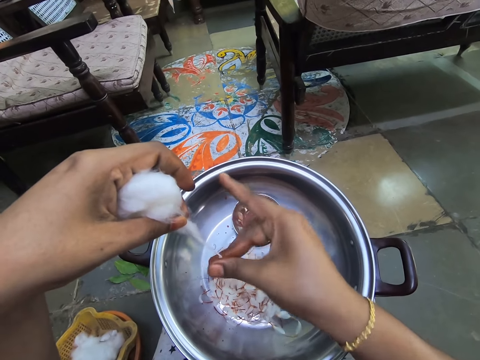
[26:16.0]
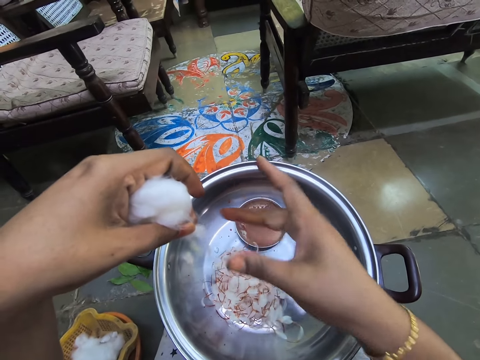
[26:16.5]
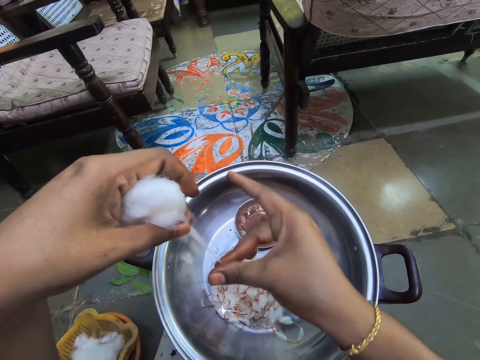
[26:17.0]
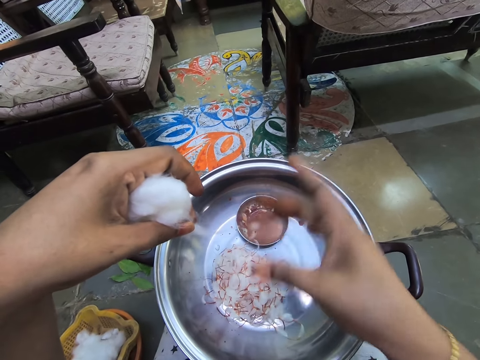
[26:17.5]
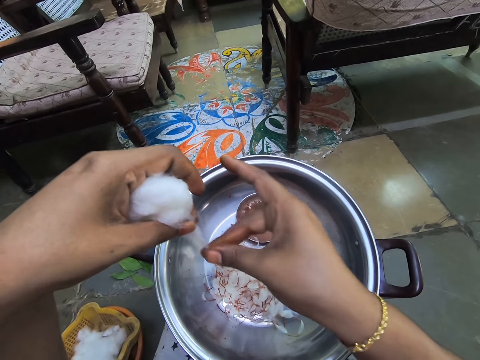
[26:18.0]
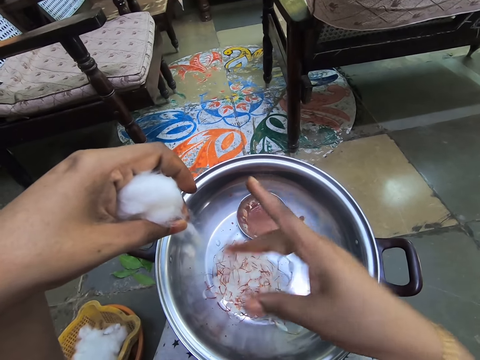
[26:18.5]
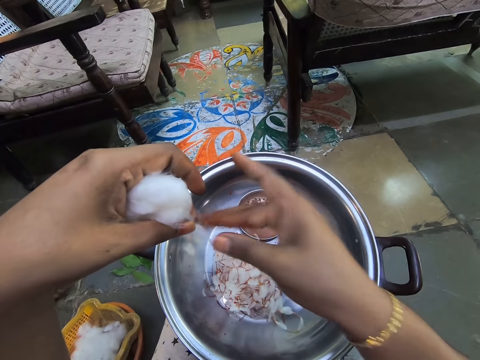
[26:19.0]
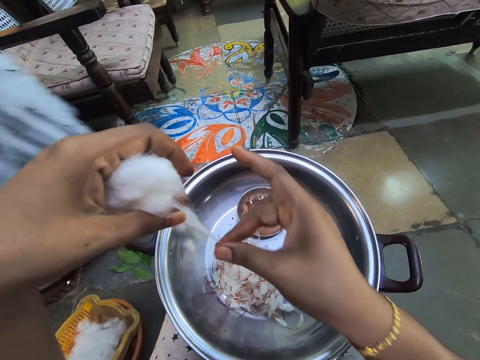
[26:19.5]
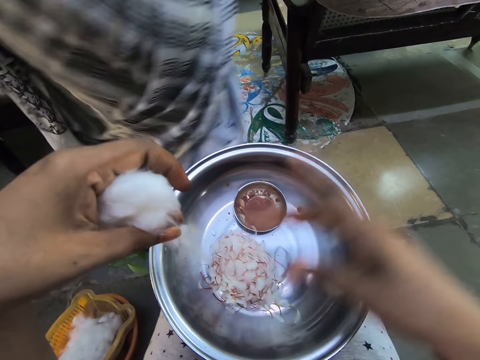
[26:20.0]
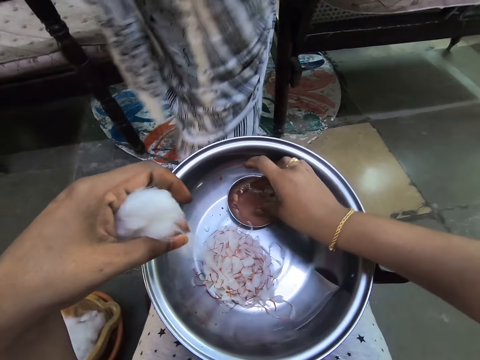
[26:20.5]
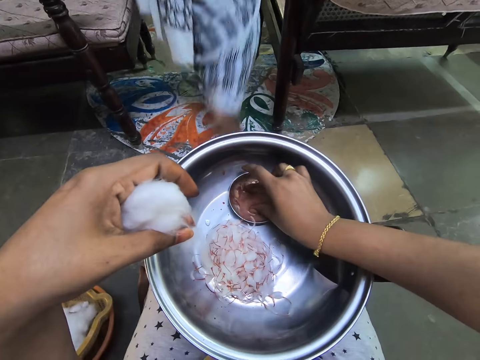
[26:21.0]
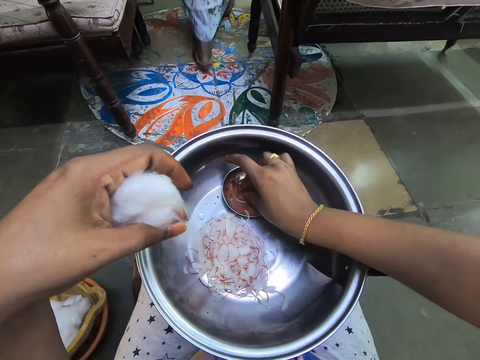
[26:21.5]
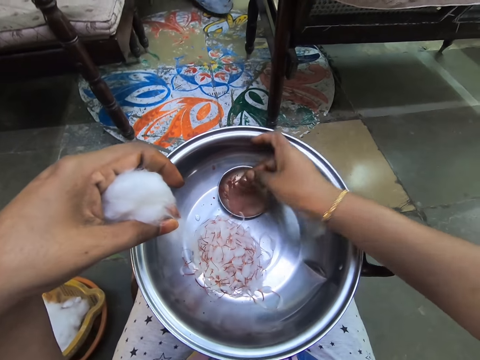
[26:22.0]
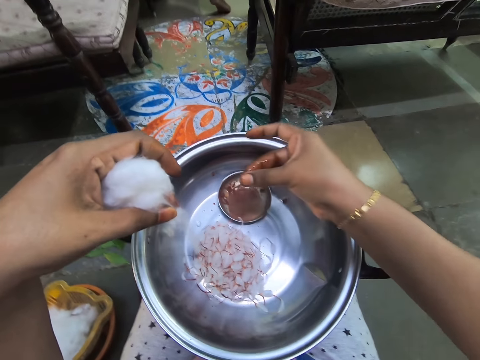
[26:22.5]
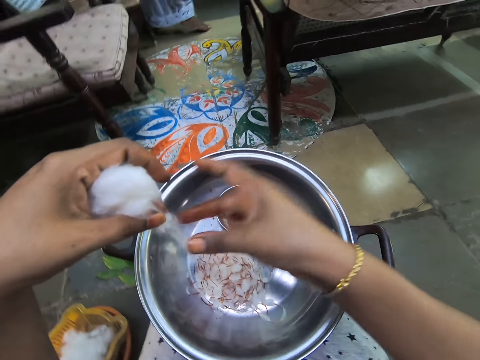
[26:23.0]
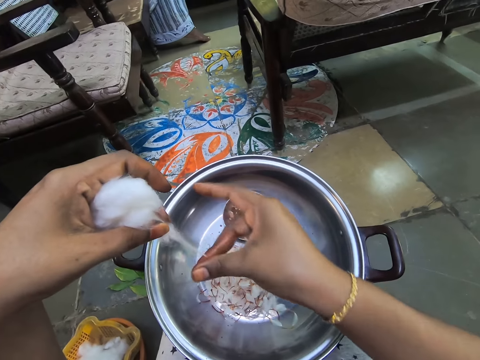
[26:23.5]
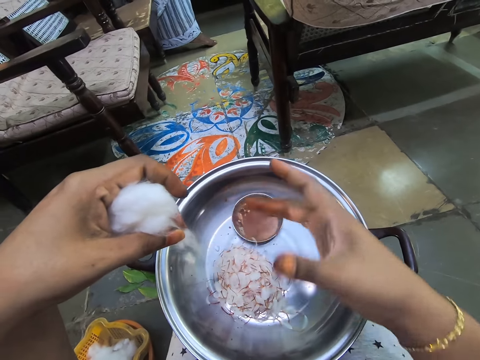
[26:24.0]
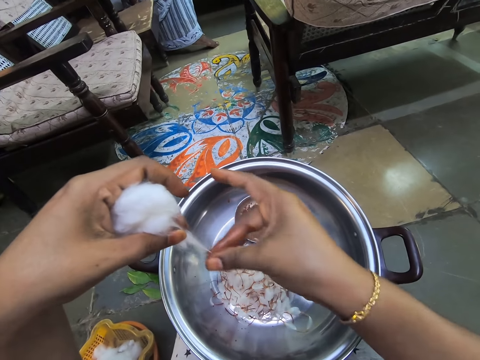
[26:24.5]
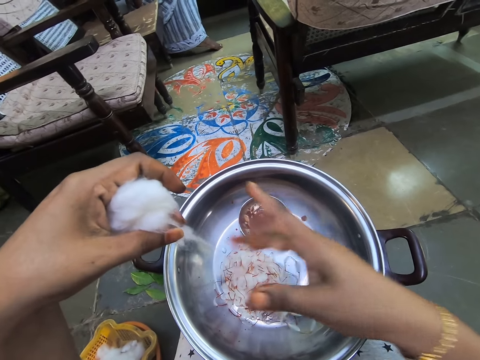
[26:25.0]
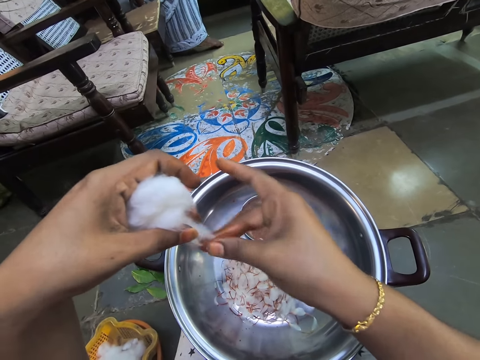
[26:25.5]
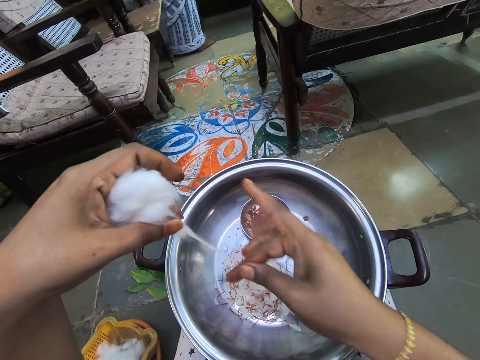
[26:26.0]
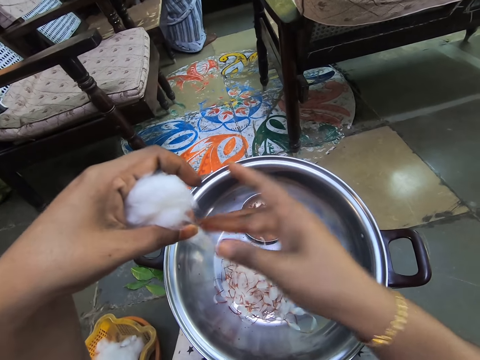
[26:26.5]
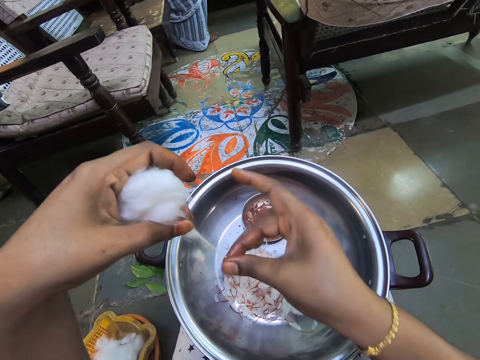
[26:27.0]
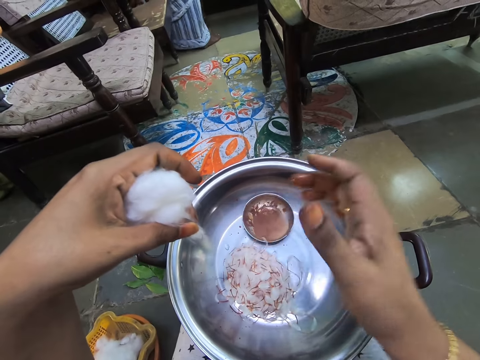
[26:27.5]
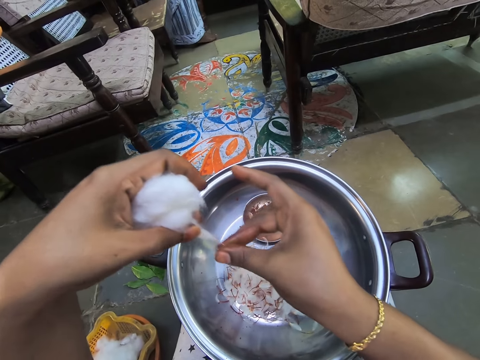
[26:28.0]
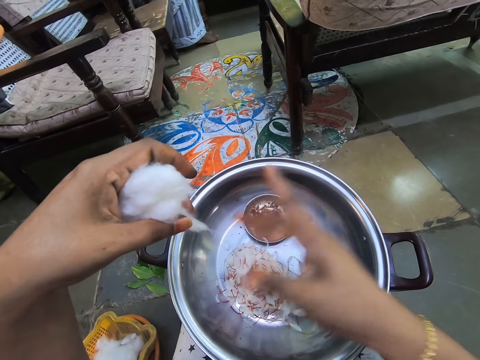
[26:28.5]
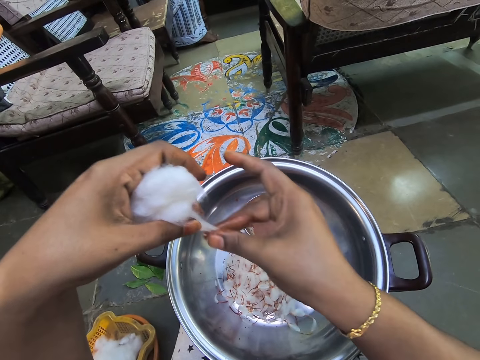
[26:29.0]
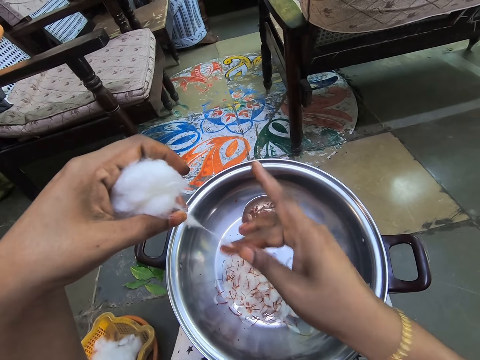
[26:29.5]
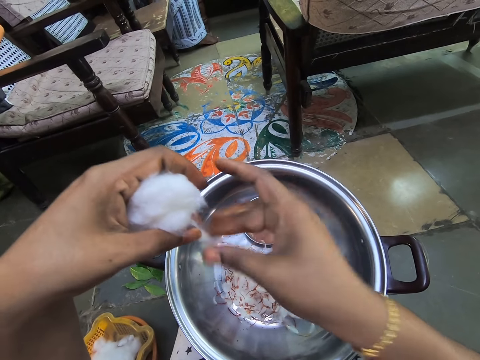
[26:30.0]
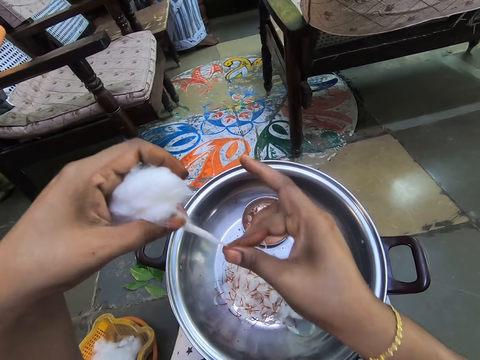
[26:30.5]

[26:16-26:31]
A person walks in a room. The camera wearer dips her fingers in something. She picks up paint. She rubs paint on the hand. She applies paint on the wool with the right hand. She twists the cotton.

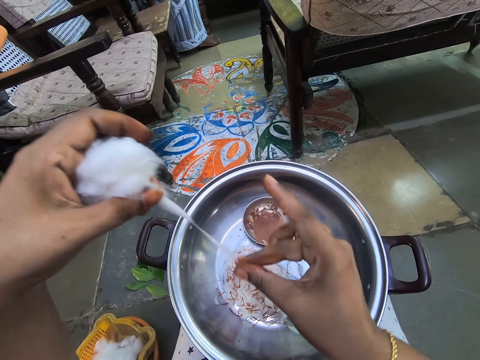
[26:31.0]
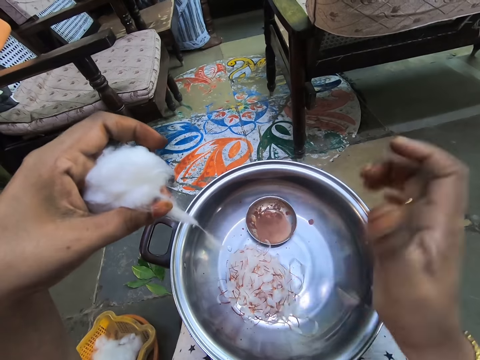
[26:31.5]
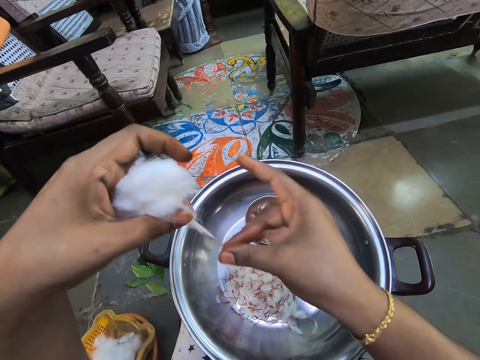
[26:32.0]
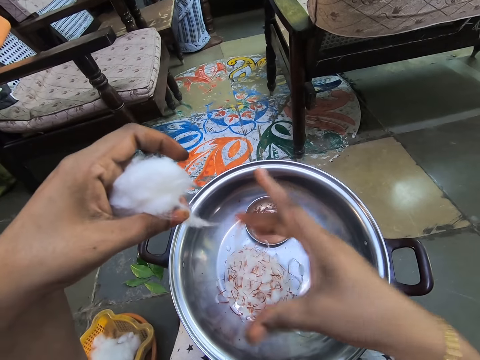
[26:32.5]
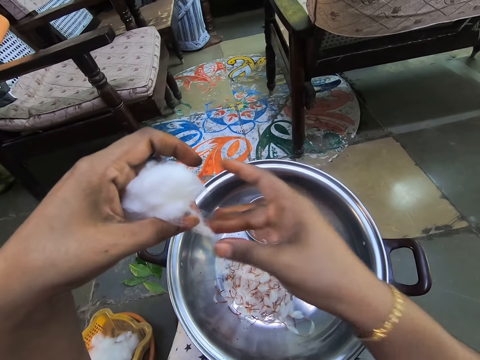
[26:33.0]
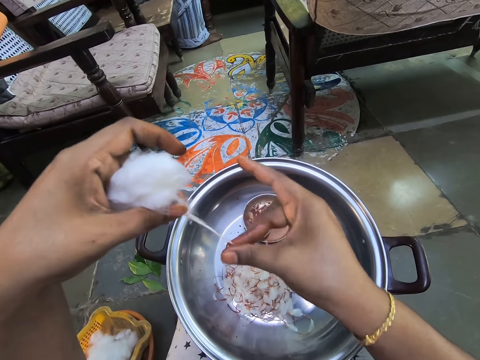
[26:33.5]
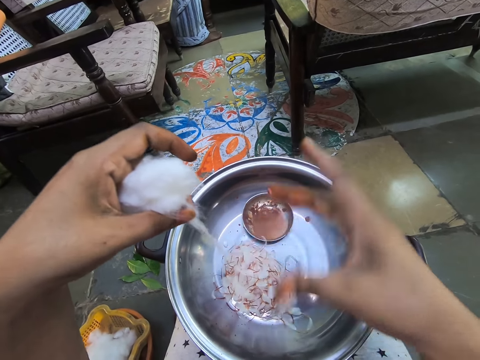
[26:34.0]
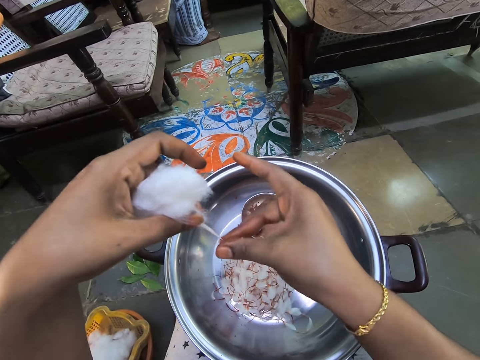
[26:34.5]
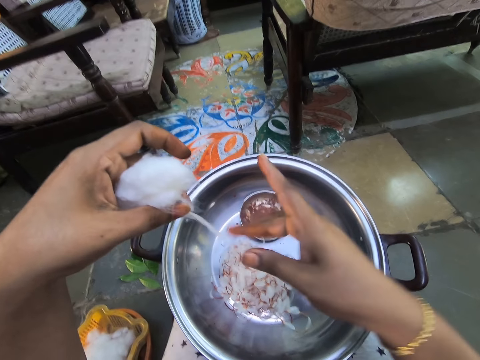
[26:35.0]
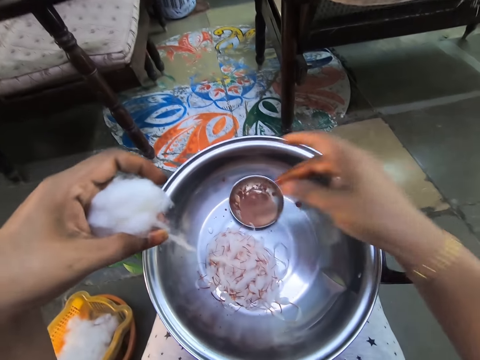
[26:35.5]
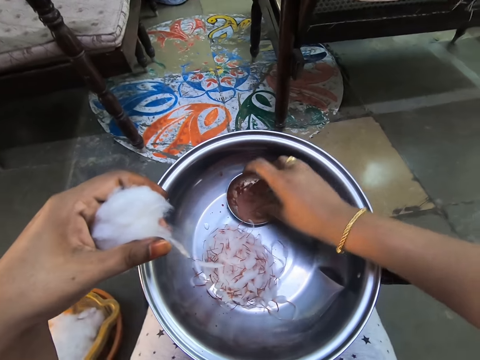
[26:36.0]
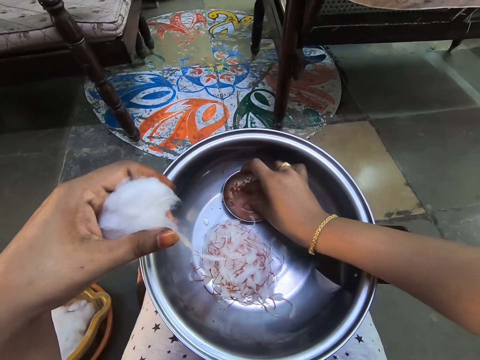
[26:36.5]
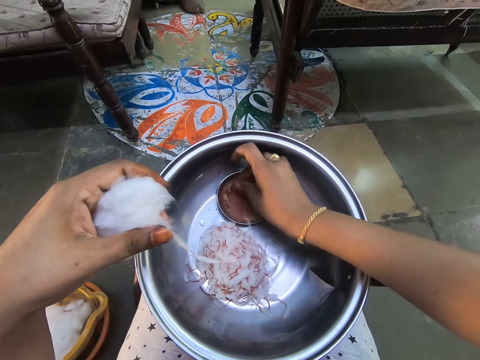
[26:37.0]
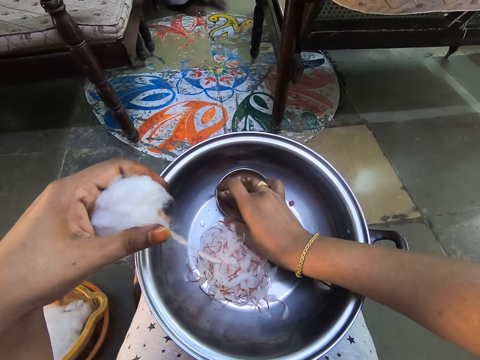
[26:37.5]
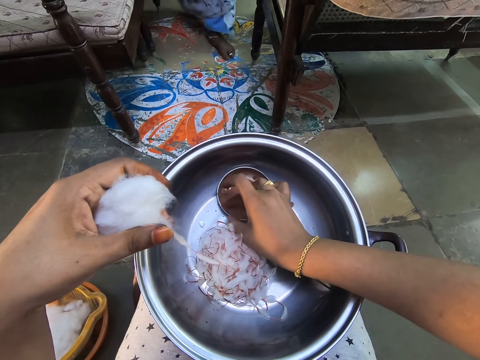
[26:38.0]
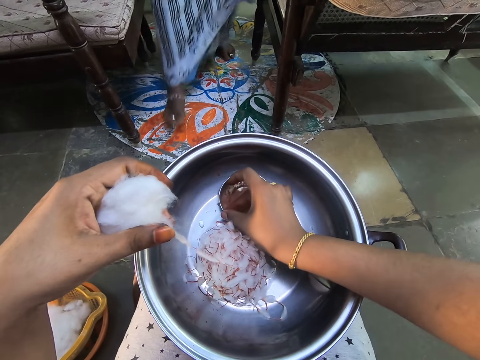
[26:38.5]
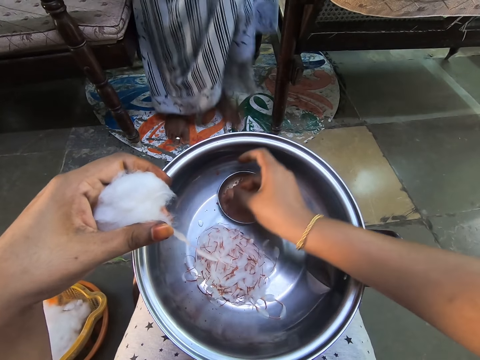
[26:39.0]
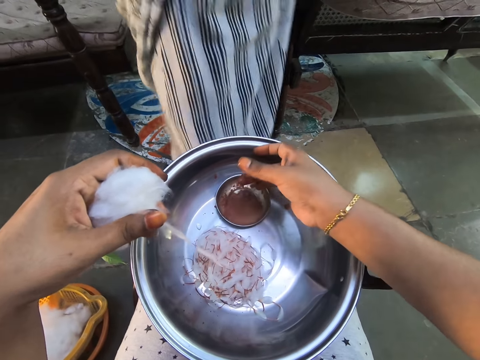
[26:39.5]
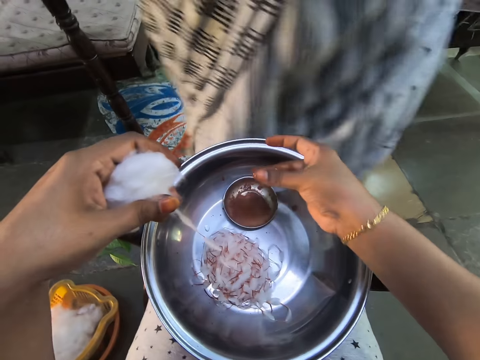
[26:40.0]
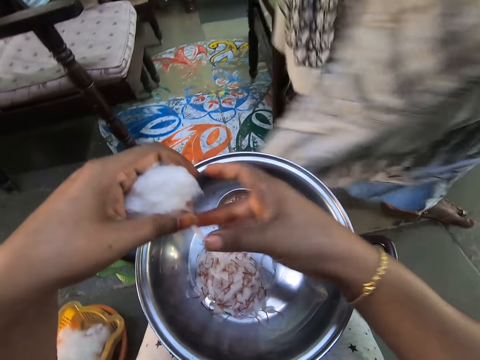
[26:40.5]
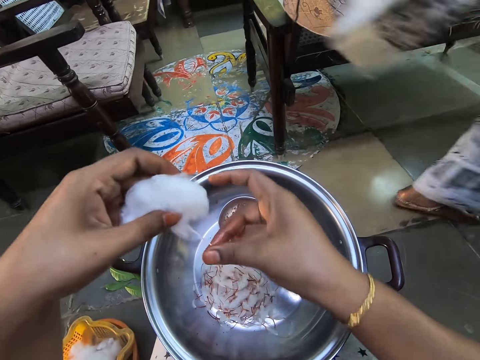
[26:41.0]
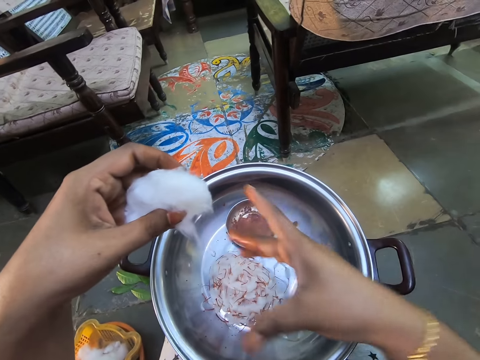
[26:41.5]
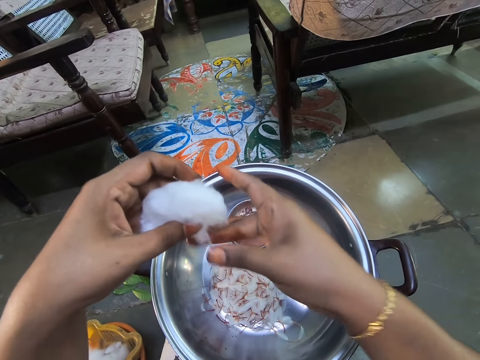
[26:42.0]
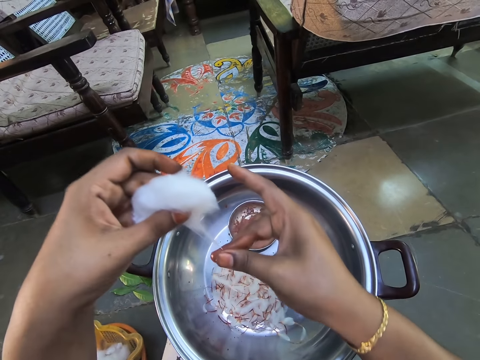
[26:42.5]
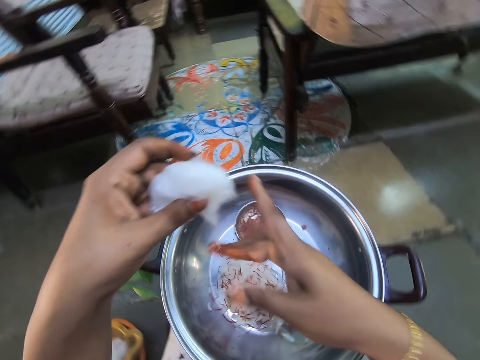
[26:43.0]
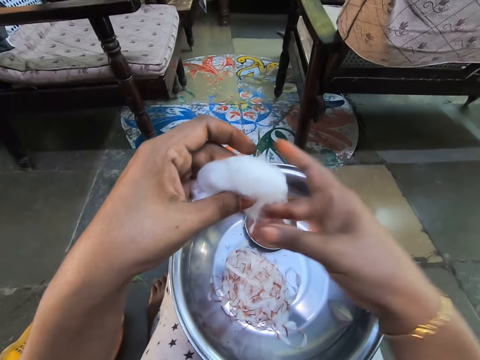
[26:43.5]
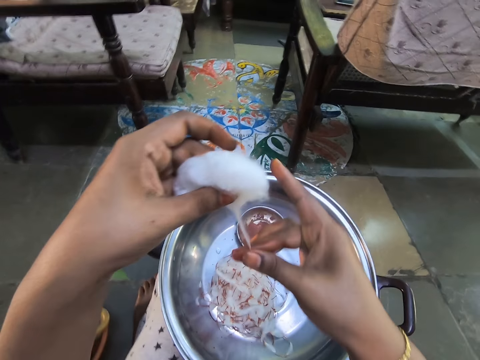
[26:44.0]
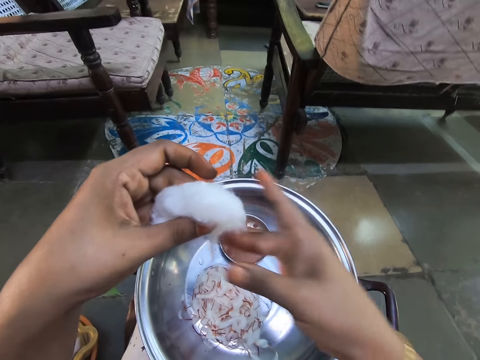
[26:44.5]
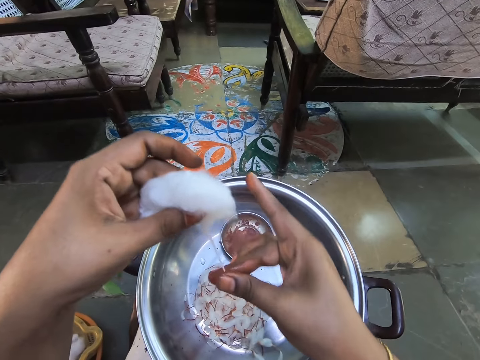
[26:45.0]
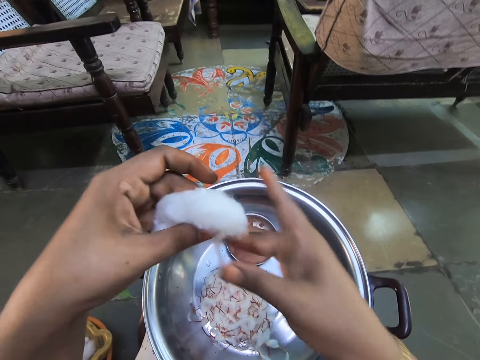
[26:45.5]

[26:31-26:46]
The camera wearer dips her fingers in something. She picks up paint. A person walks in a room. The camera wearer rubs the paint on the hand. She twists the cotton and applies the paint on the wool with the right hand.
